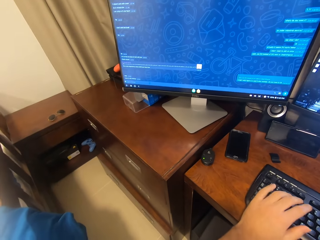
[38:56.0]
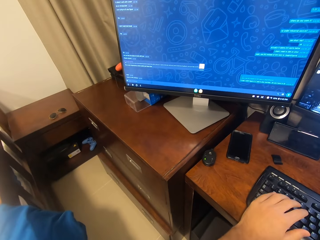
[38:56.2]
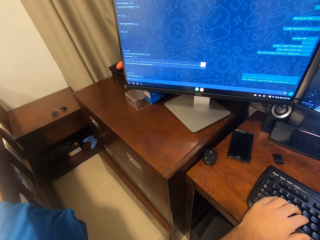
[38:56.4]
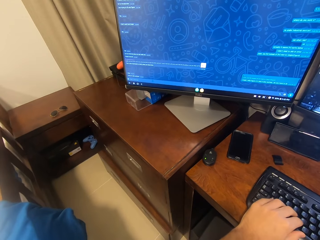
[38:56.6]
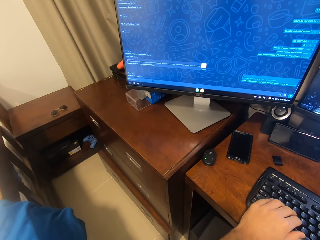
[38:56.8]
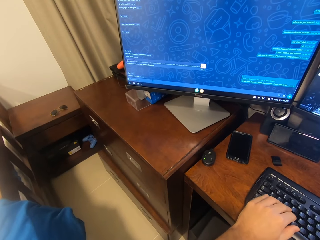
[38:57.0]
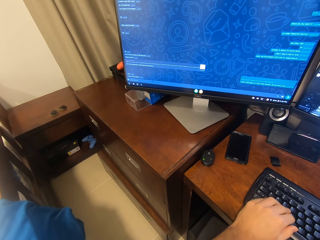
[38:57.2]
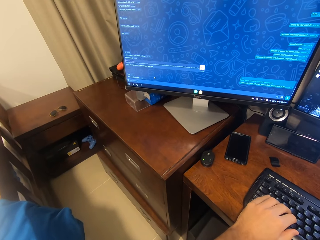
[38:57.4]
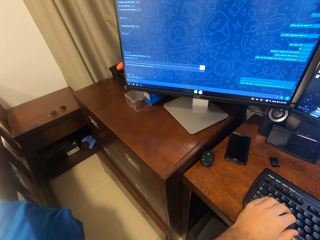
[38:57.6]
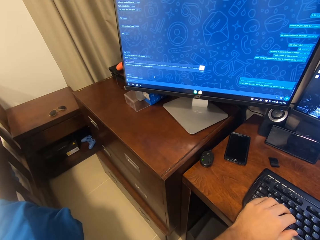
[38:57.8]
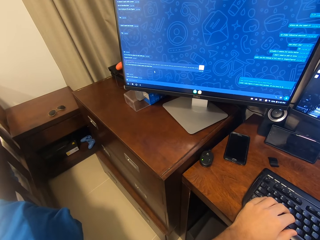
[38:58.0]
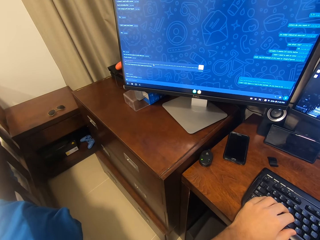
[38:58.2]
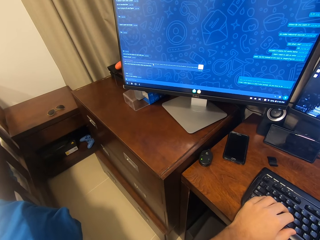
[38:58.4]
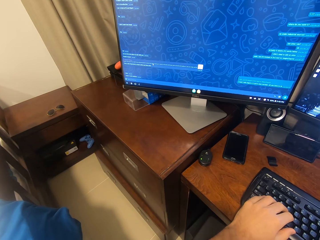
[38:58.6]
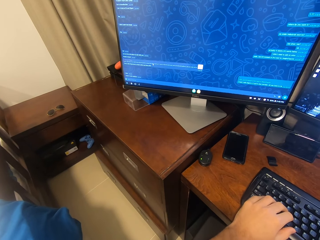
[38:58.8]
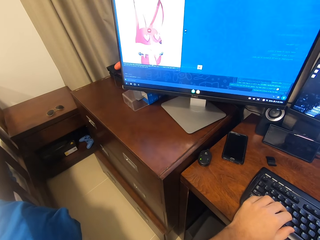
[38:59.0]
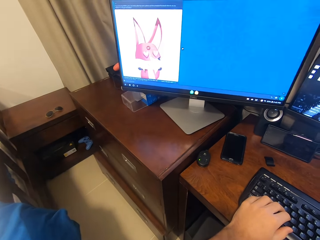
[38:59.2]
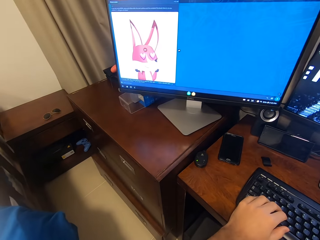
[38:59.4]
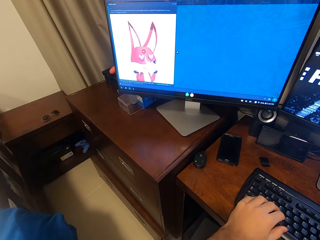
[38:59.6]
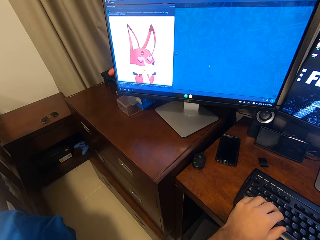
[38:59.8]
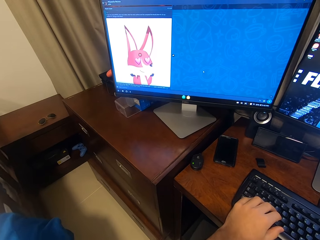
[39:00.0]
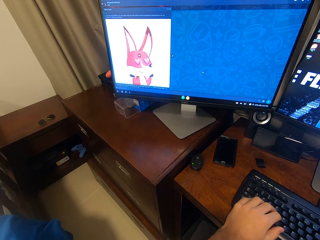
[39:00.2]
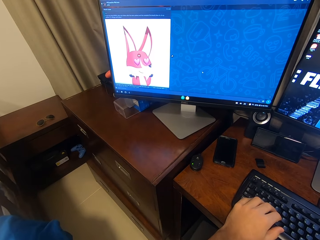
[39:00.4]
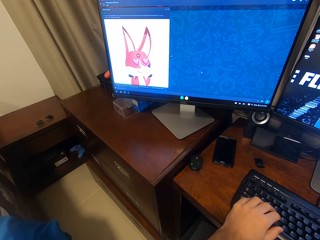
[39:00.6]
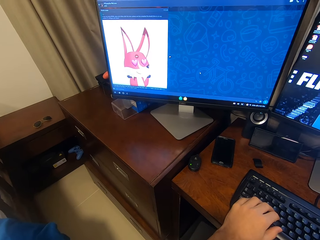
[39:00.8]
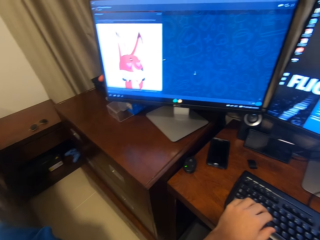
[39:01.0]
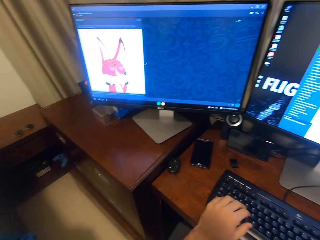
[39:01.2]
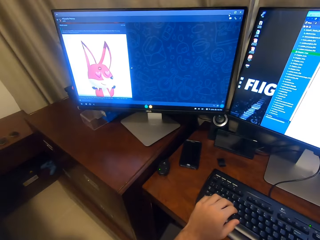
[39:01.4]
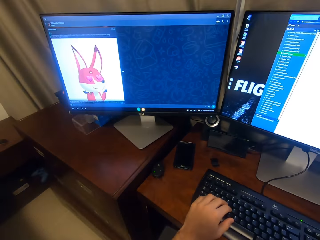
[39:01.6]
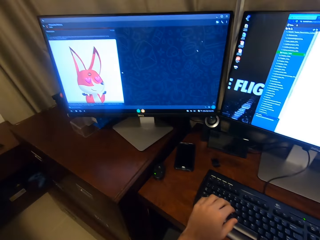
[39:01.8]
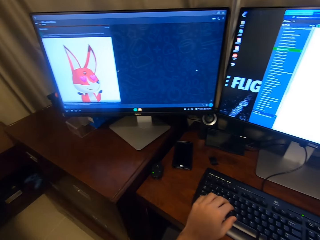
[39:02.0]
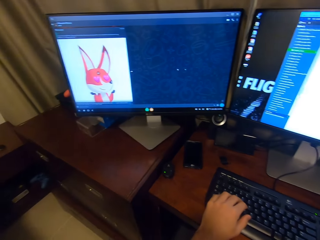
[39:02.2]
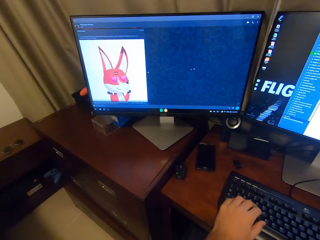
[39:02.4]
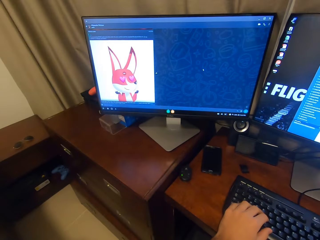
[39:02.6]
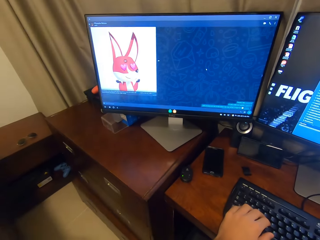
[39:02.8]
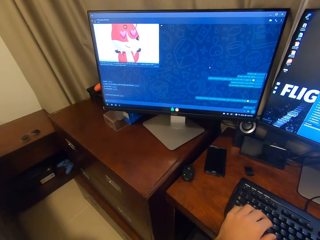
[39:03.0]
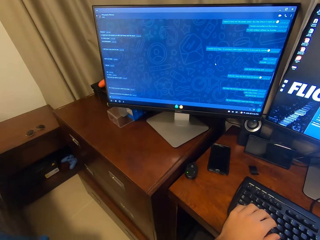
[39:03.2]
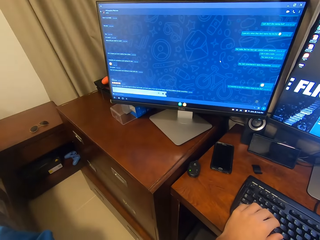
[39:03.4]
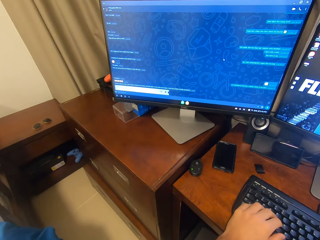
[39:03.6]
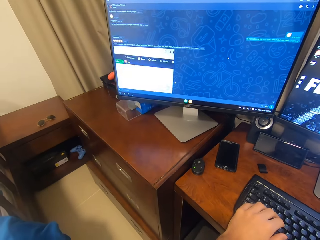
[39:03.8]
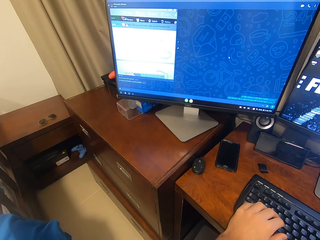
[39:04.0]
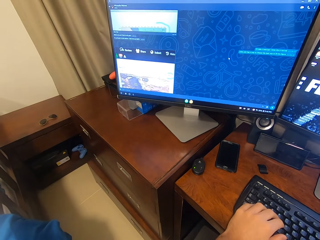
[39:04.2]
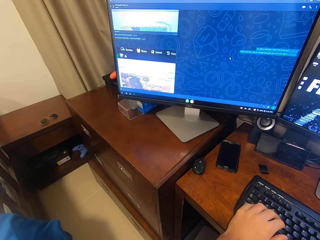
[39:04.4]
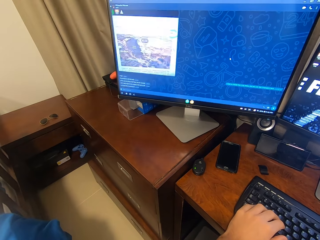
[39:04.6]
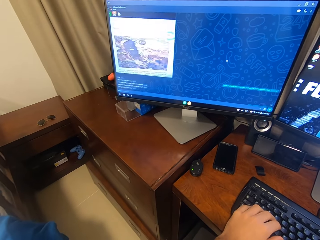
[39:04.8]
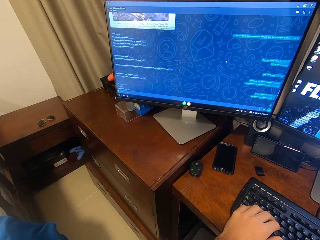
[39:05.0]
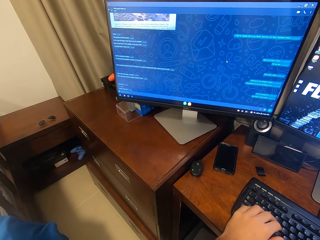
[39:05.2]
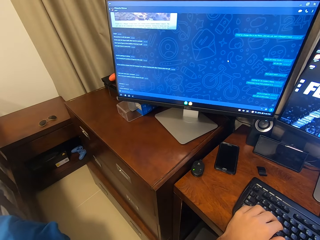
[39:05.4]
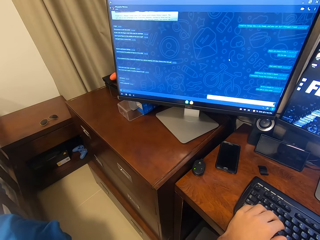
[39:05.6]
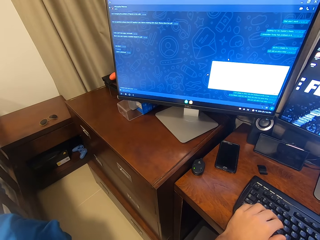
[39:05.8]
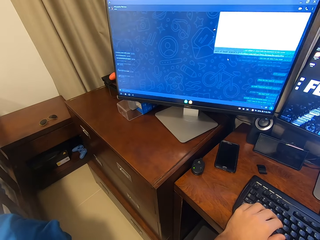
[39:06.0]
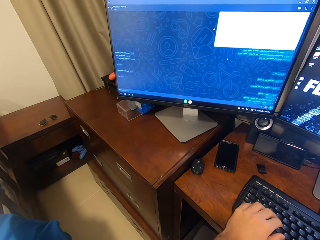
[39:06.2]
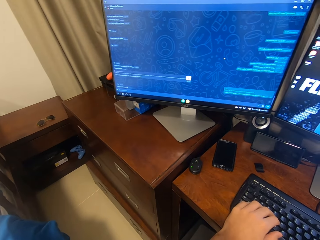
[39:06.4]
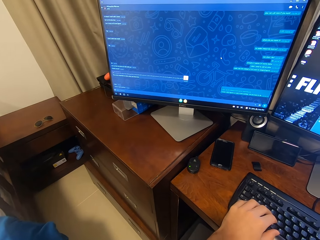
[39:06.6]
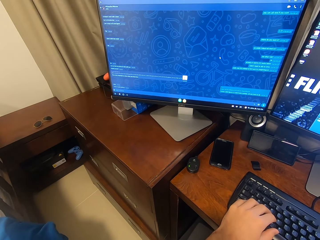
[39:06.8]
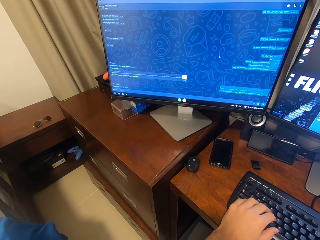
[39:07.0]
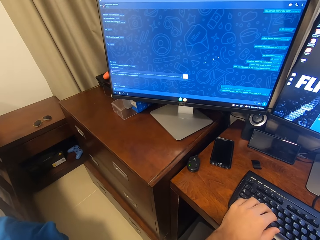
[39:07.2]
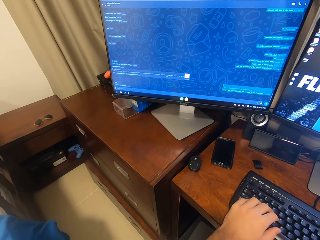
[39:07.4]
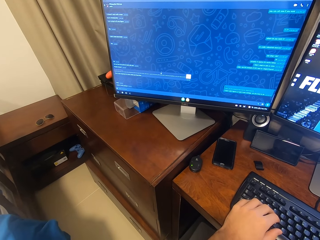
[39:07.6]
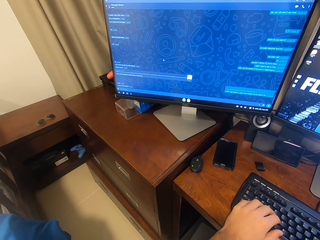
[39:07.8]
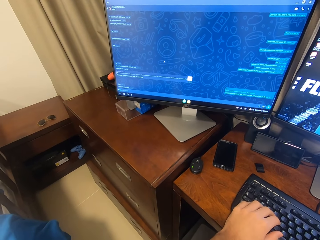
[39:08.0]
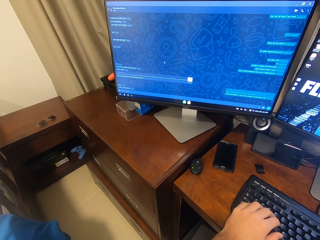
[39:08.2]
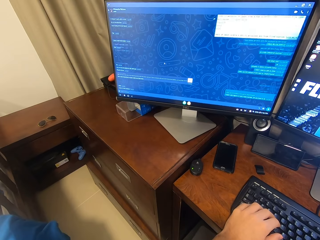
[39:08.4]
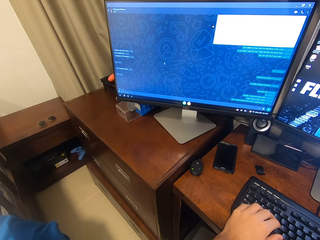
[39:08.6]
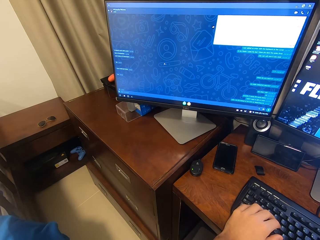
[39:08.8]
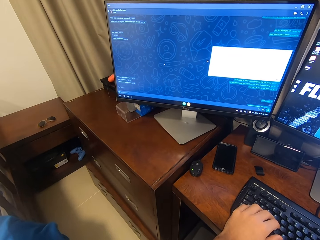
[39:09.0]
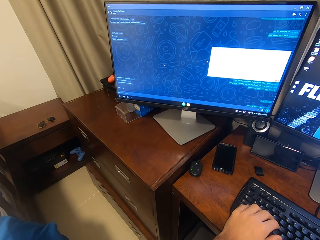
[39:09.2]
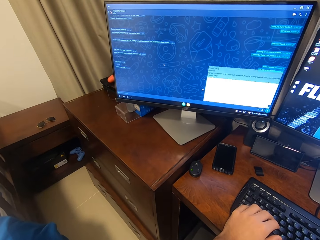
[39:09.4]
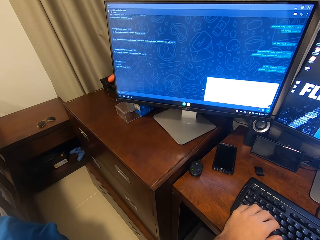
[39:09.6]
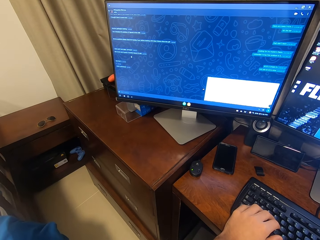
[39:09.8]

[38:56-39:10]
The camera wearer types on the keyboard attached to the desktop computer with his left hand. He scrolls on the USB mouse attached to the desktop computer with his right hand.

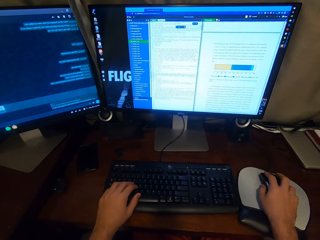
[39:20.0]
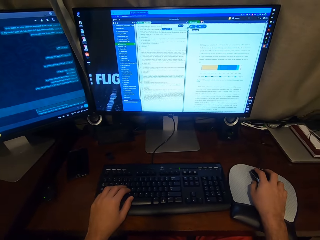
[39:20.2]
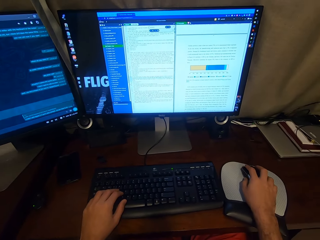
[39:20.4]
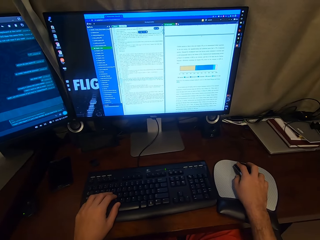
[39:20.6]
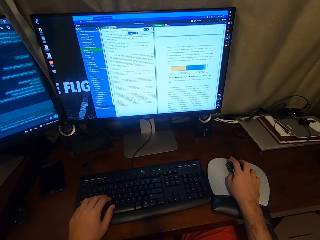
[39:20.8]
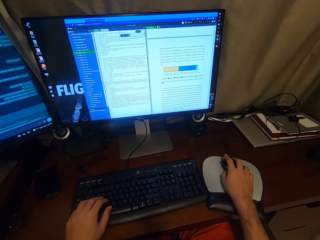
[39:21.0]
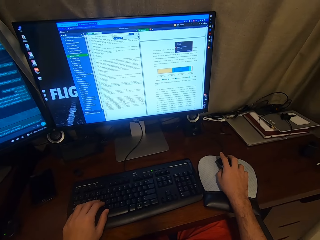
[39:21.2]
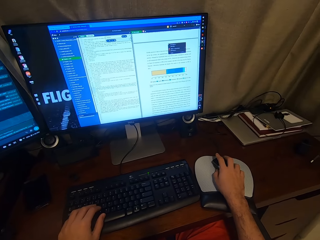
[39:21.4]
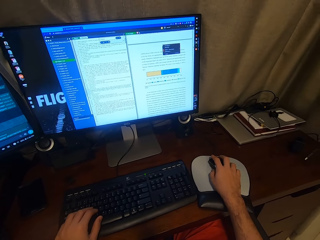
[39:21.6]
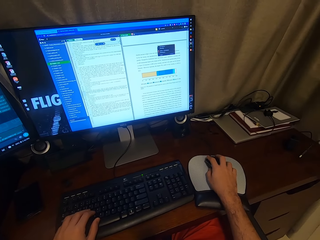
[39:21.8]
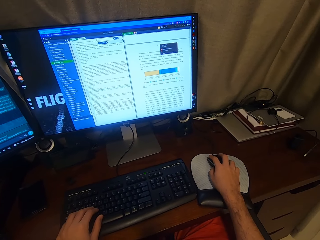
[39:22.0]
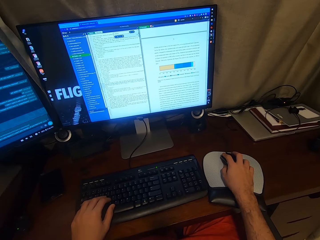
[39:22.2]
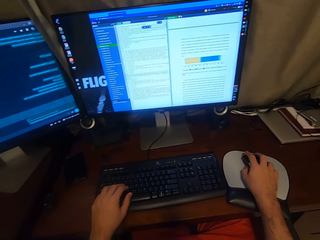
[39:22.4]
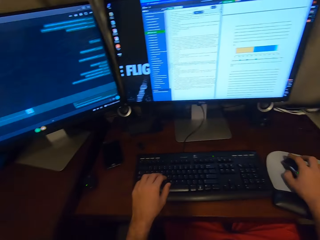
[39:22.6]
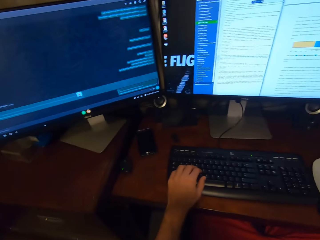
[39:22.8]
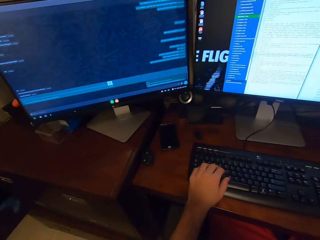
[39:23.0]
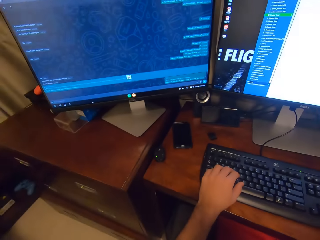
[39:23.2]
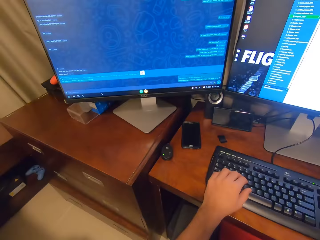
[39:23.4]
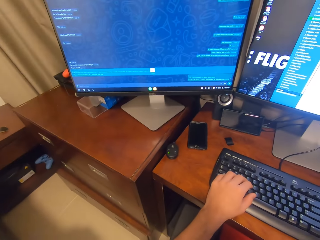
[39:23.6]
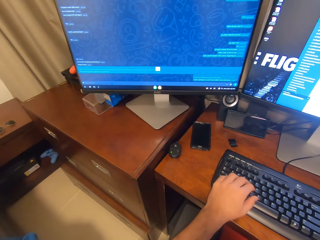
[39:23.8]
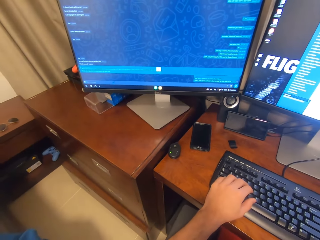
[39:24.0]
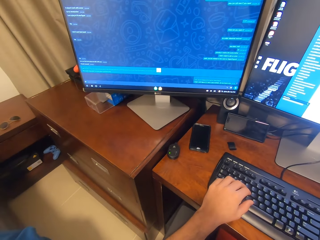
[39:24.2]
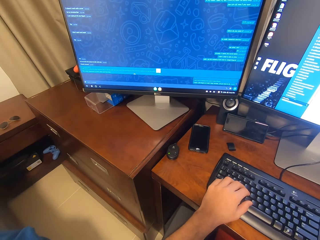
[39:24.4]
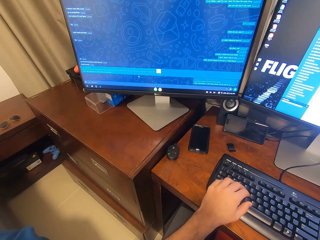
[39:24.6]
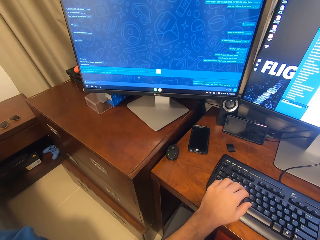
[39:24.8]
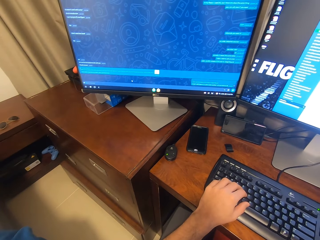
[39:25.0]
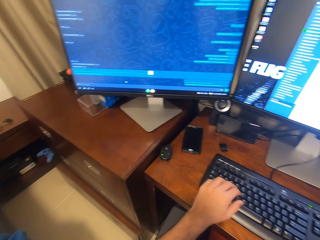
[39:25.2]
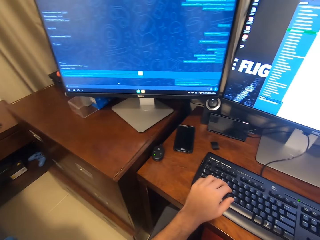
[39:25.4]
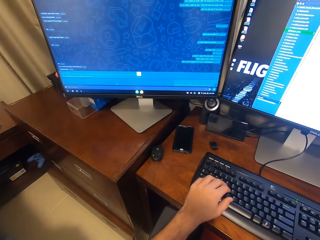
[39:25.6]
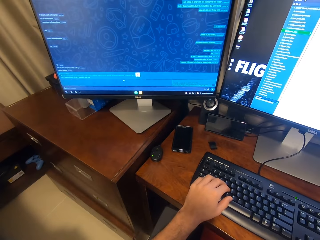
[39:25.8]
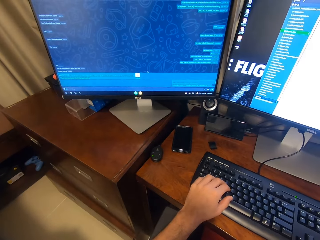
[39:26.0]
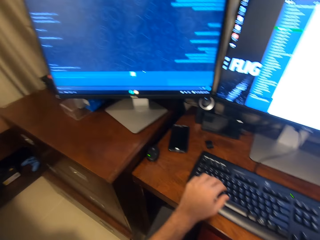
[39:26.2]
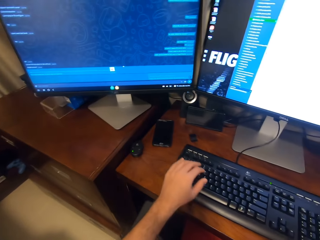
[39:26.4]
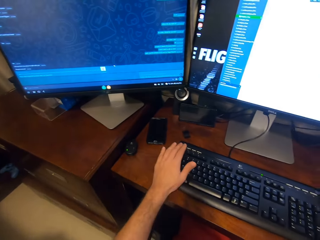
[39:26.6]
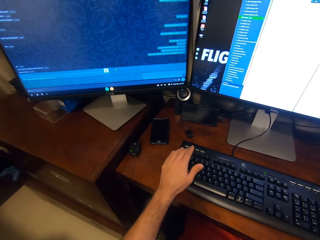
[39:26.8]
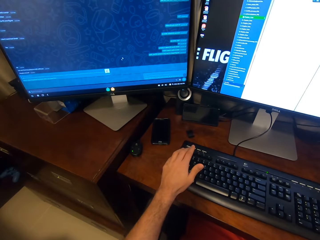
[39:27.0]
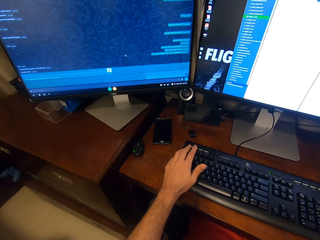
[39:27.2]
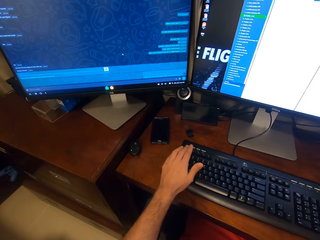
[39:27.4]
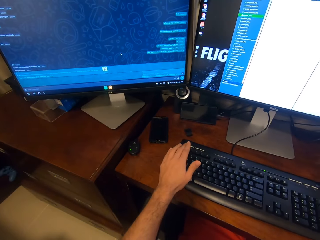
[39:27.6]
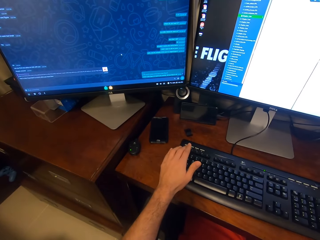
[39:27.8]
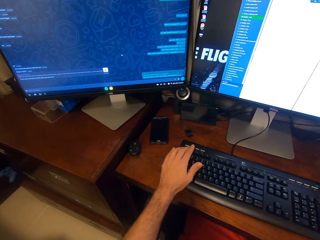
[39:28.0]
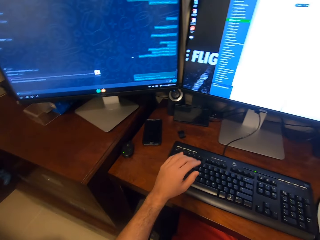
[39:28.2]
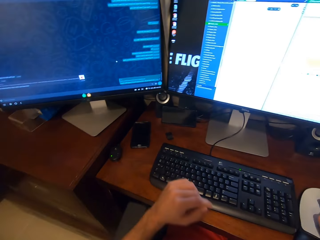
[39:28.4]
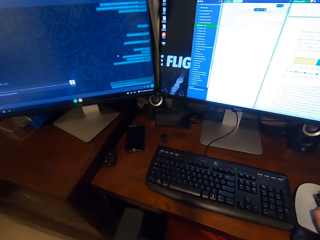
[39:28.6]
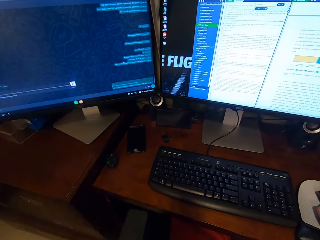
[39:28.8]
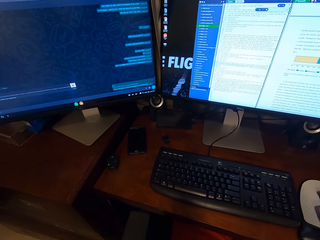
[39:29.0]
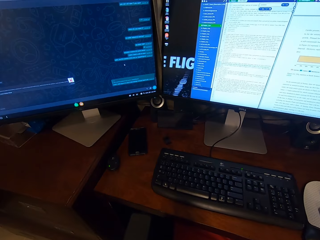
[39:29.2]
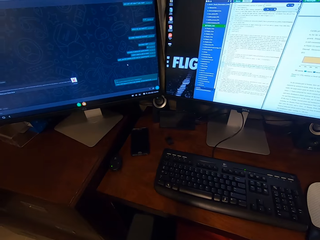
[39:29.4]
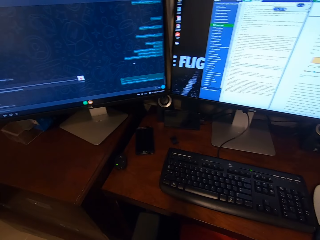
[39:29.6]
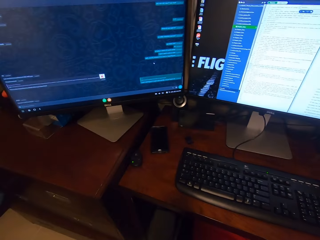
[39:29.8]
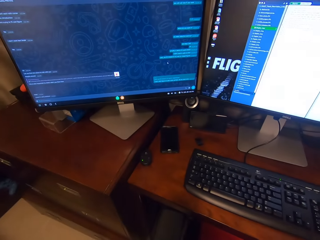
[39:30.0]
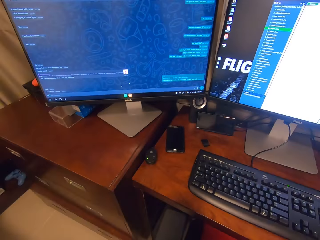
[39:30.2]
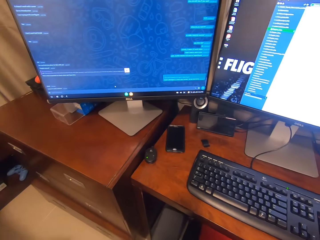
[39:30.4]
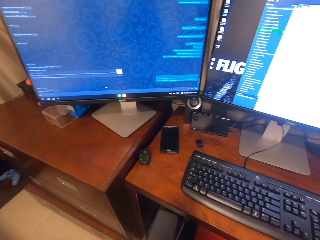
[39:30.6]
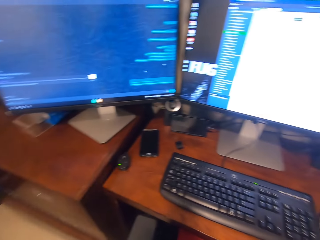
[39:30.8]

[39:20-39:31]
The camera wearer clicks on the USB mouse attached to the desktop computer with his right hand. He types on the keyboard attached to the desktop computer with his left hand. He removes his left hand from the keyboard attached to the desktop computer.
